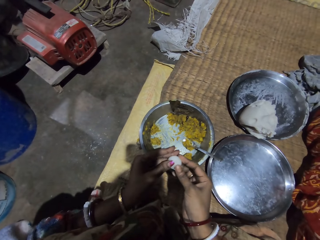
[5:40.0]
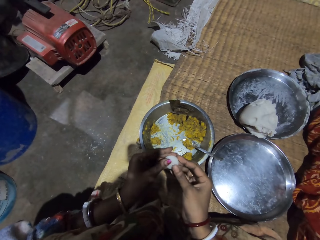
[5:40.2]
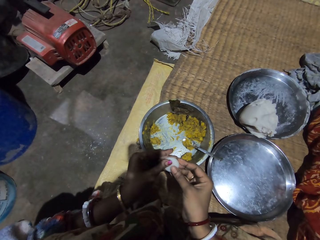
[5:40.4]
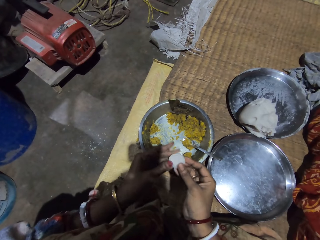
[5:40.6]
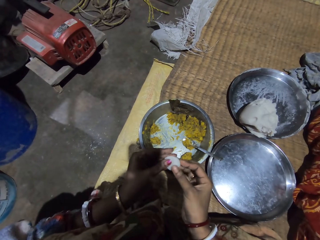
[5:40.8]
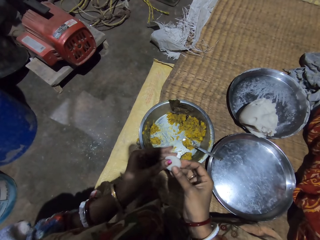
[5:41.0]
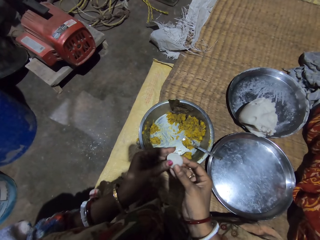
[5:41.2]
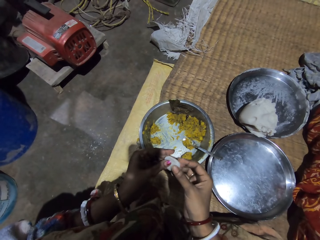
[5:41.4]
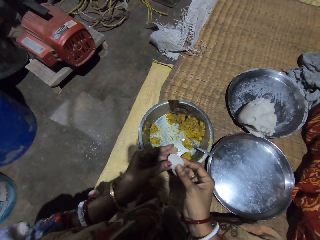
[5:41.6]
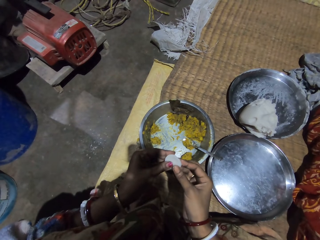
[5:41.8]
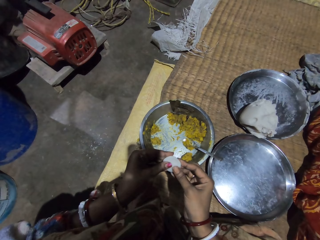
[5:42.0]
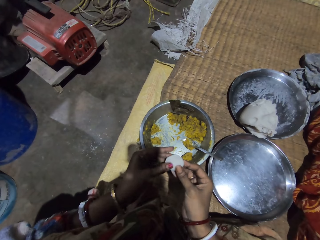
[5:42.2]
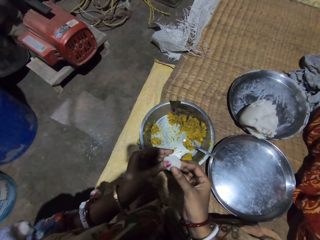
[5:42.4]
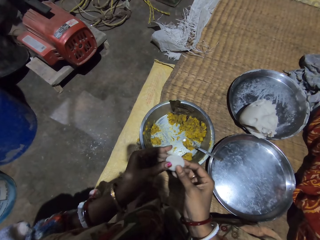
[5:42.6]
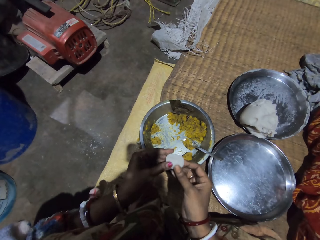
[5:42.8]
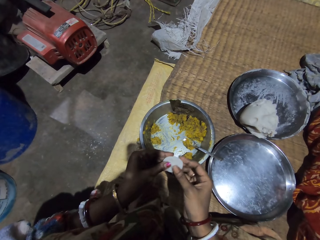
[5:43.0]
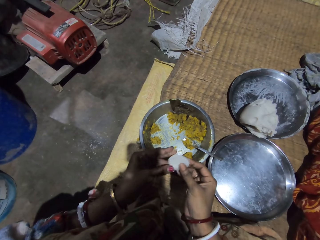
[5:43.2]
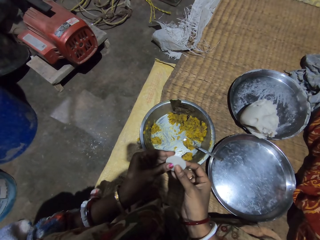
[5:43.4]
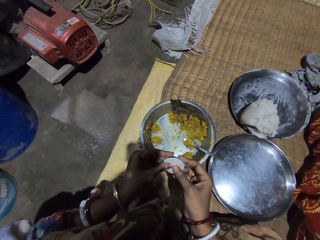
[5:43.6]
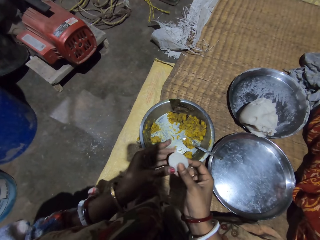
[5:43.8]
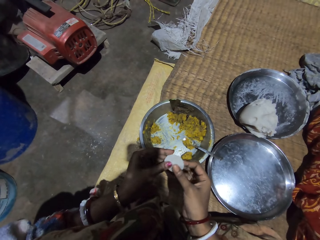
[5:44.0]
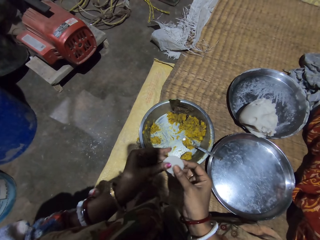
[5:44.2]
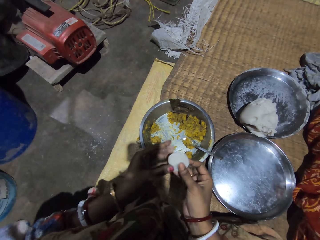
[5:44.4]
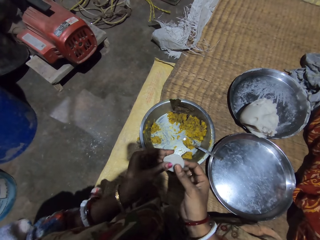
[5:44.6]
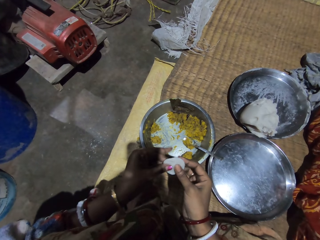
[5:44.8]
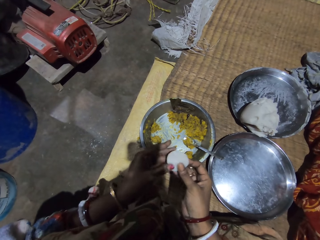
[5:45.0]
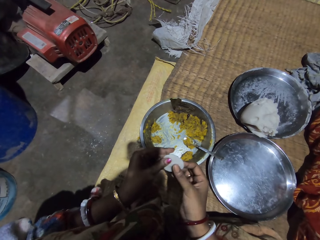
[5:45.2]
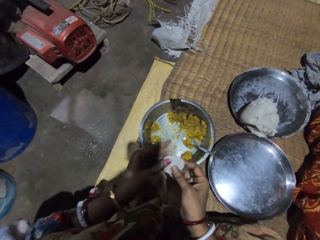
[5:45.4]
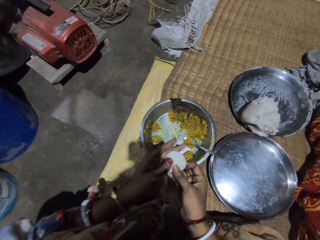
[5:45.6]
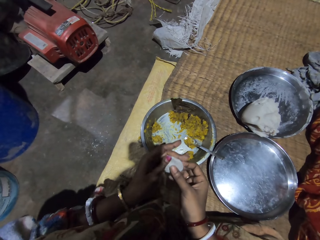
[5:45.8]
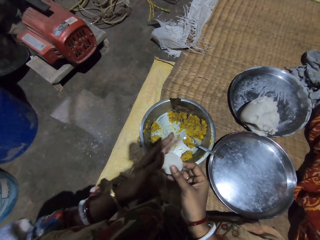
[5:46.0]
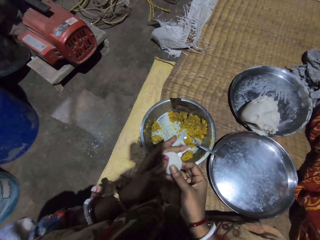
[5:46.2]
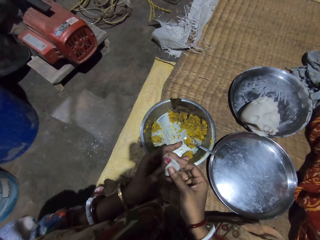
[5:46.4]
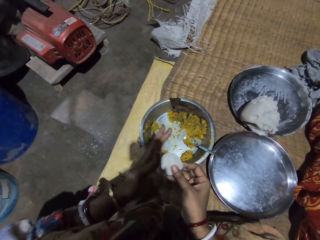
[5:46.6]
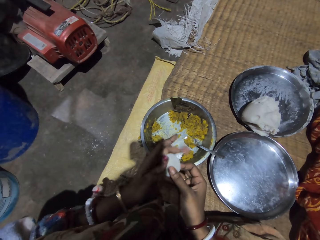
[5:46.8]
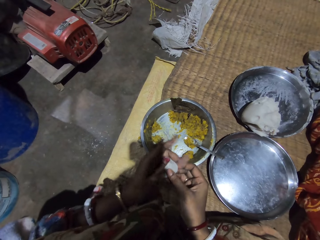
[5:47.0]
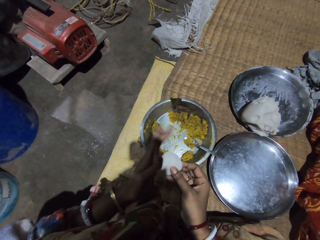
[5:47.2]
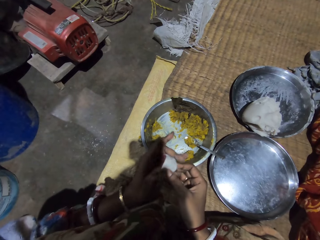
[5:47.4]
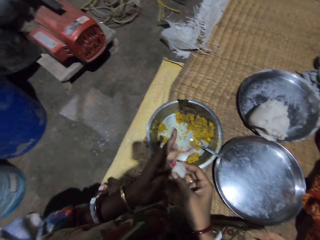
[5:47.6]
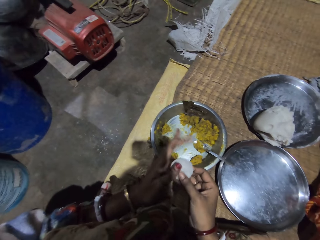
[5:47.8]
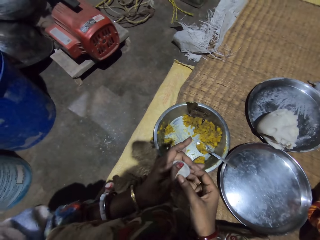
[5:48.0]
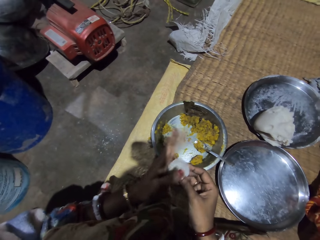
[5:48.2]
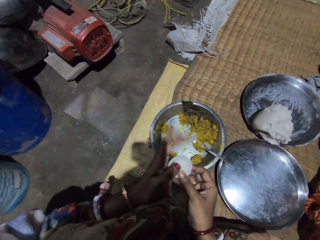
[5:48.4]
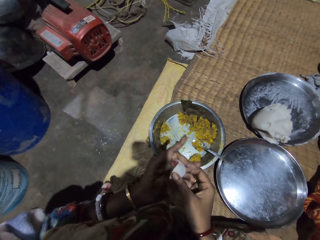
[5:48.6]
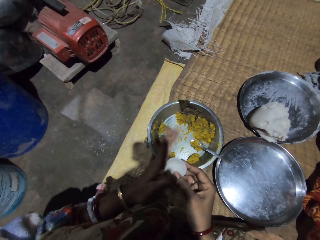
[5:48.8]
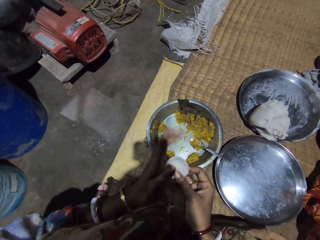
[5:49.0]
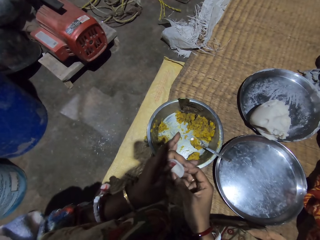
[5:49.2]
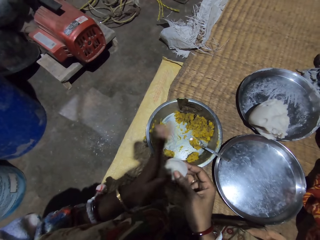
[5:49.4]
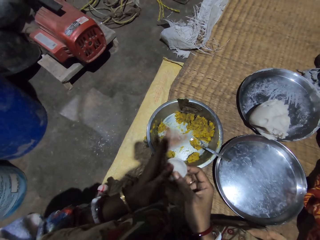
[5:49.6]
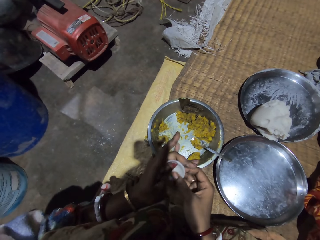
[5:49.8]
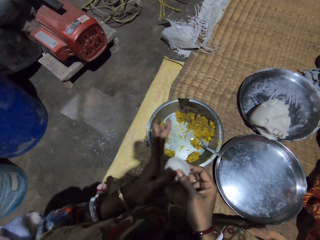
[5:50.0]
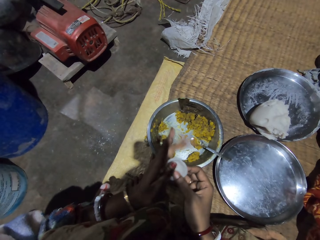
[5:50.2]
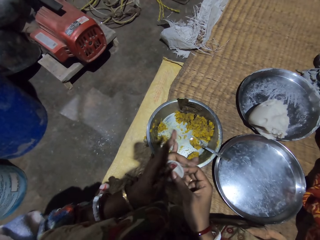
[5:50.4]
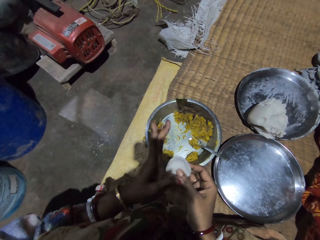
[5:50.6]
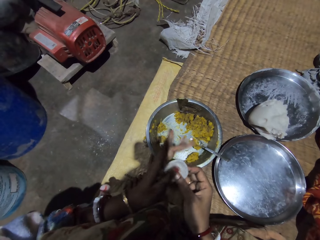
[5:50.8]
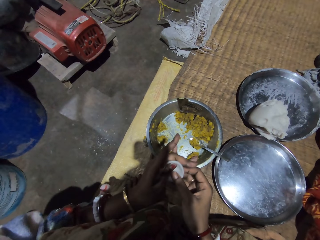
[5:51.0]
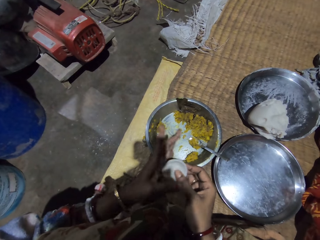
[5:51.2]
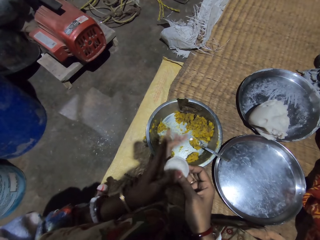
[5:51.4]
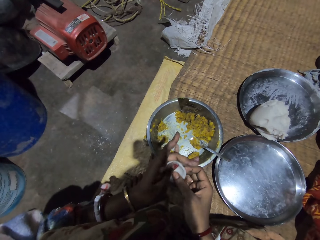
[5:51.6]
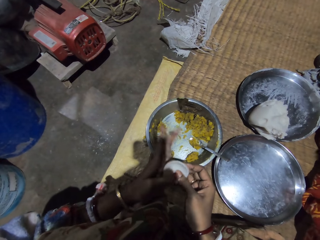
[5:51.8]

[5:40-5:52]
The camera wearer presses the dough. They fold the dough slightly.

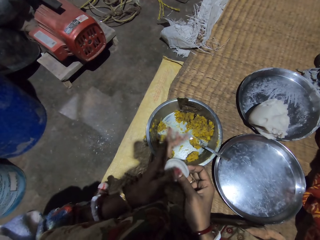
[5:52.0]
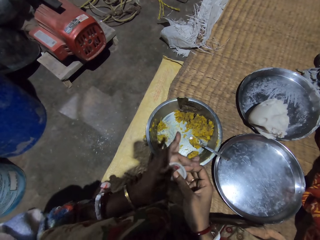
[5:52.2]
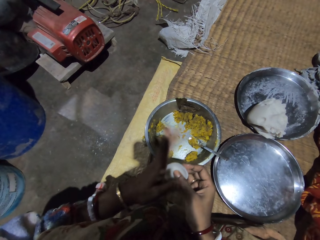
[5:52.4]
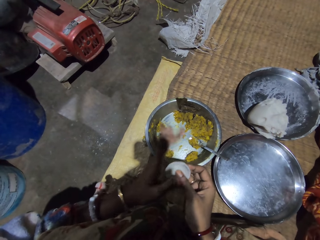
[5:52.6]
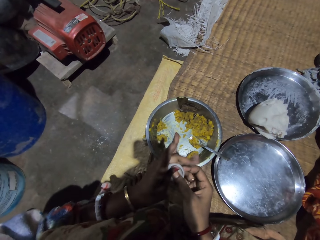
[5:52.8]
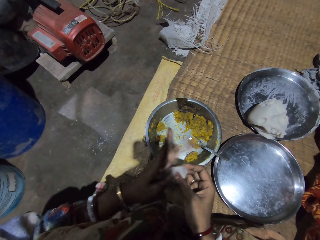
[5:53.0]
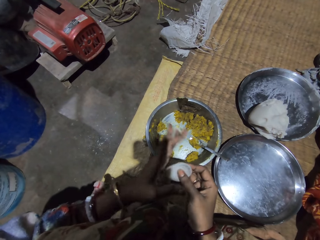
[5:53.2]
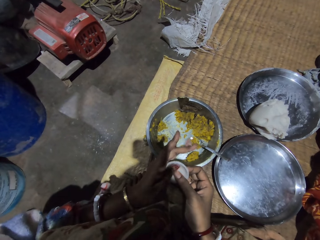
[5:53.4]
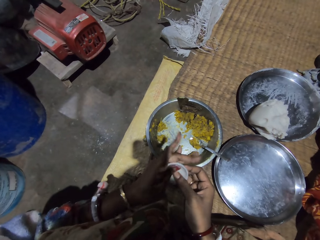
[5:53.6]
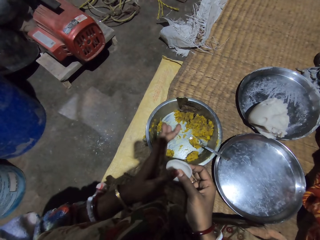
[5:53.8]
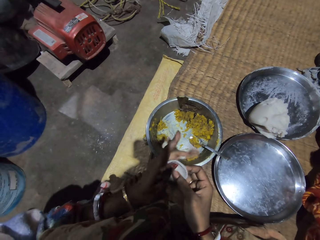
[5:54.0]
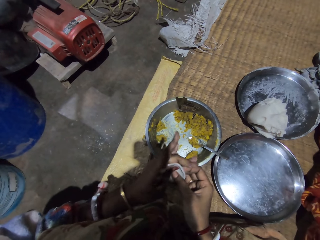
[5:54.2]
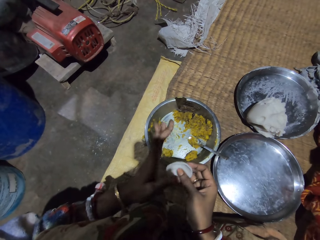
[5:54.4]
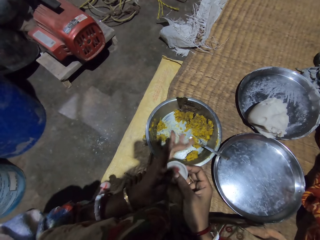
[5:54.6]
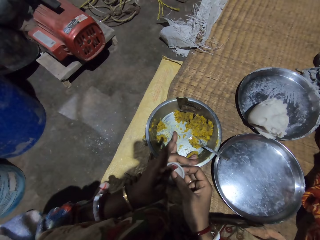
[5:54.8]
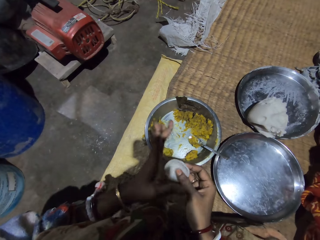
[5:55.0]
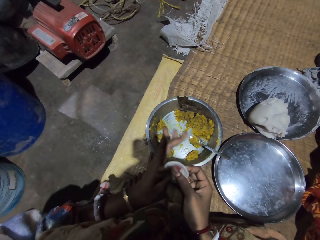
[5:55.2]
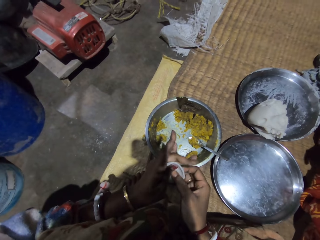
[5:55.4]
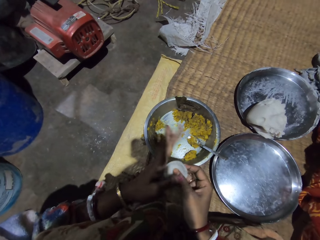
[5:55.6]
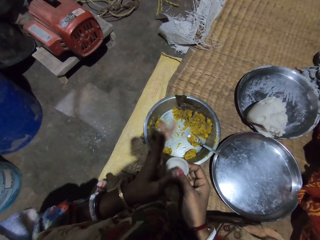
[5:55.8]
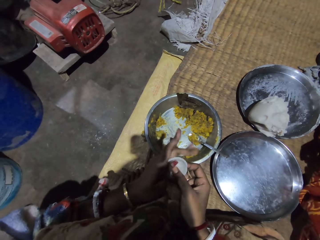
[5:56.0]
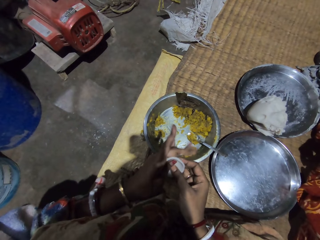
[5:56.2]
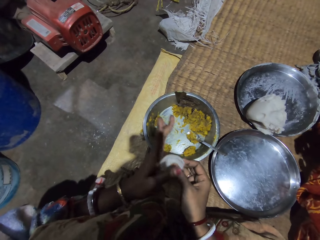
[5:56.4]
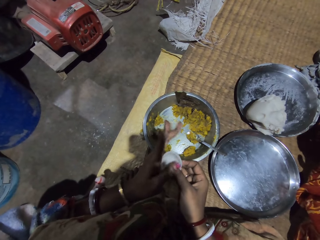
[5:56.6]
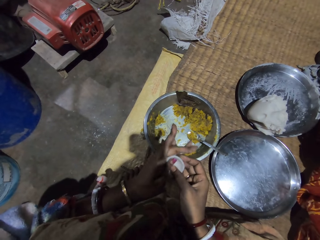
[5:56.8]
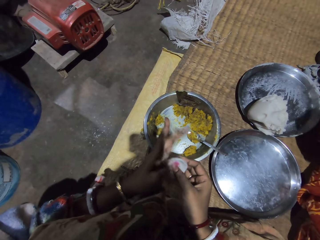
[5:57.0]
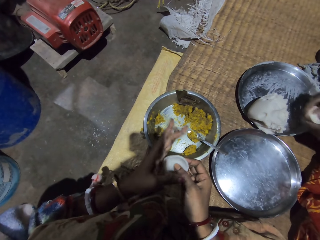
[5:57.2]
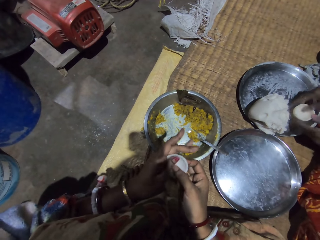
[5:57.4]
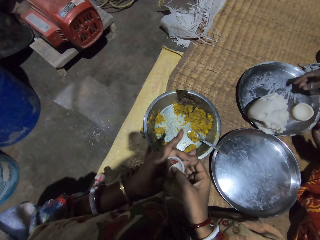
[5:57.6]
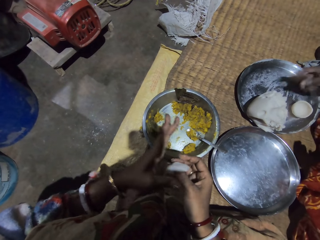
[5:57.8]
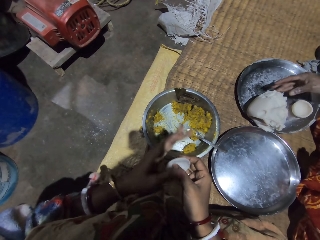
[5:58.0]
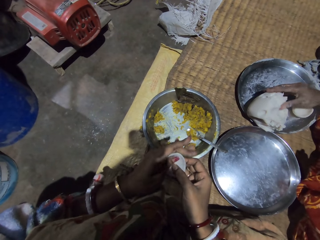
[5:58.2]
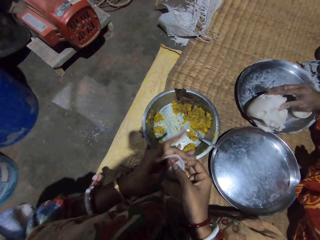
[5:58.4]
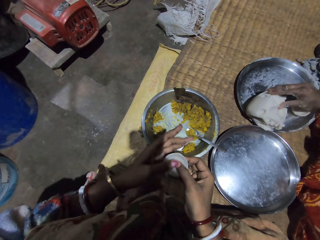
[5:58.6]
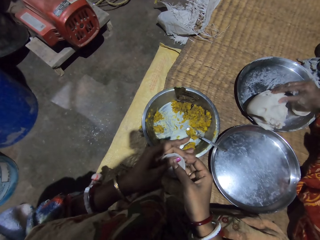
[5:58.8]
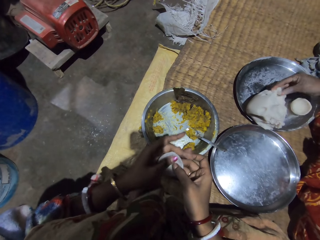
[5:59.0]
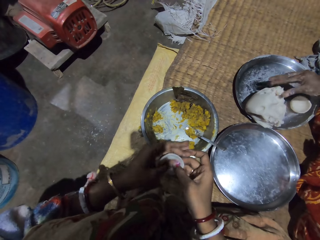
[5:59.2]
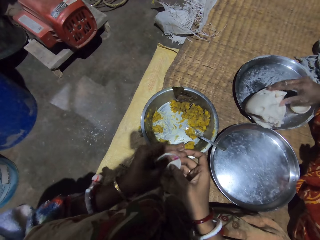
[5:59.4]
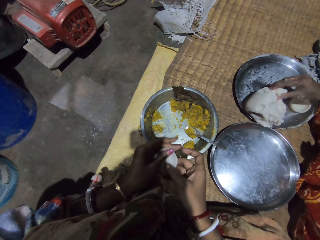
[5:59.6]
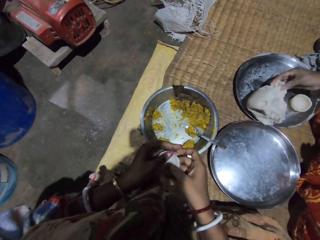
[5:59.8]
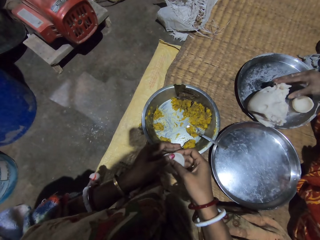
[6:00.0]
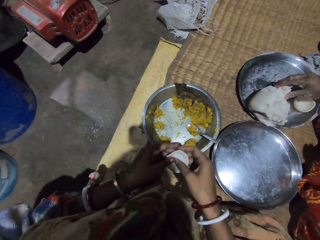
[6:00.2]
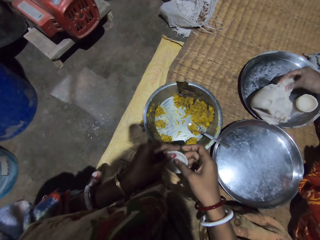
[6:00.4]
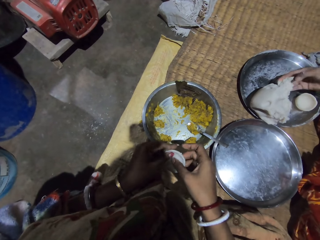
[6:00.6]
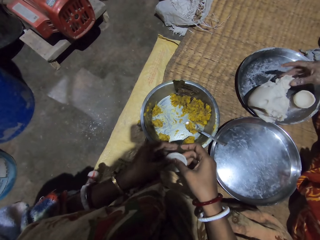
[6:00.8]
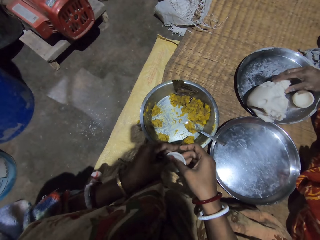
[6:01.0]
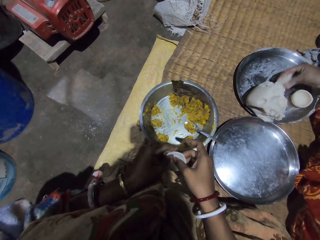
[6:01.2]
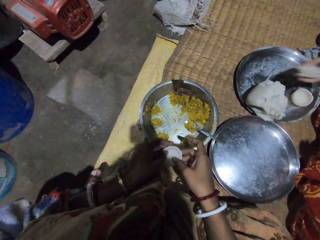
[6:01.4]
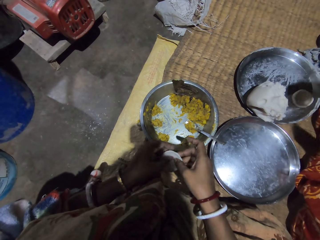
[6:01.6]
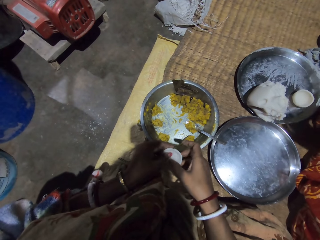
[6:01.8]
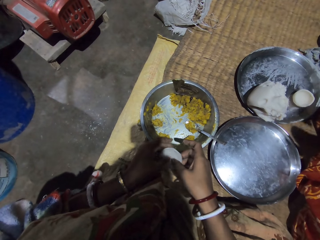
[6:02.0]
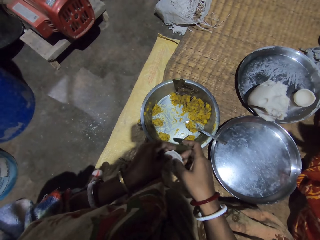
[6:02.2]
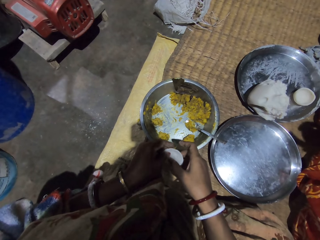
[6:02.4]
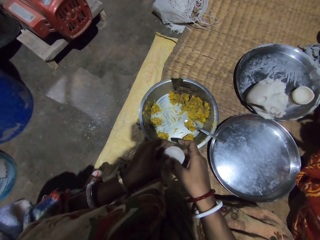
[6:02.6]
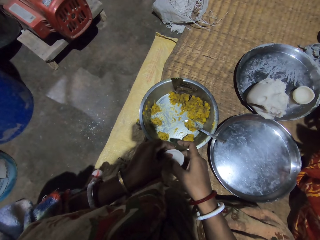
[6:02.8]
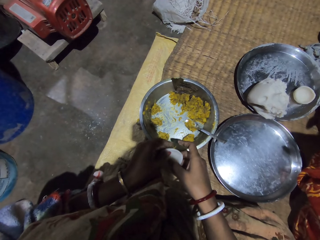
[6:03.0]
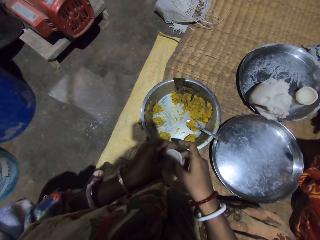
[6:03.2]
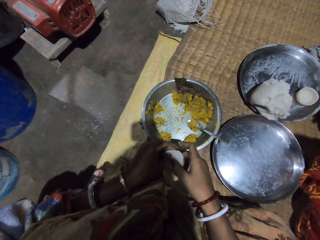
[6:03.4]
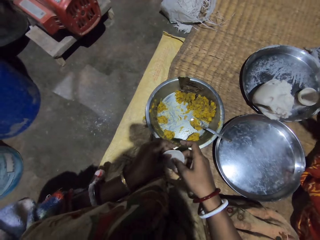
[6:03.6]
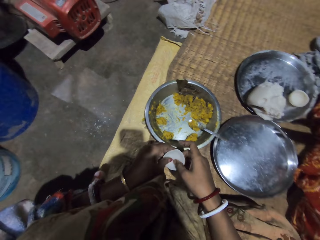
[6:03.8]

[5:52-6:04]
A woman puts the dough on the tray. The woman handpicks the food and pinches the dough. The camera wearer folds the dough slightly.
